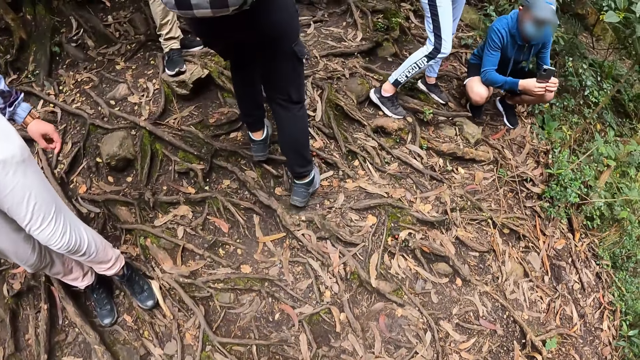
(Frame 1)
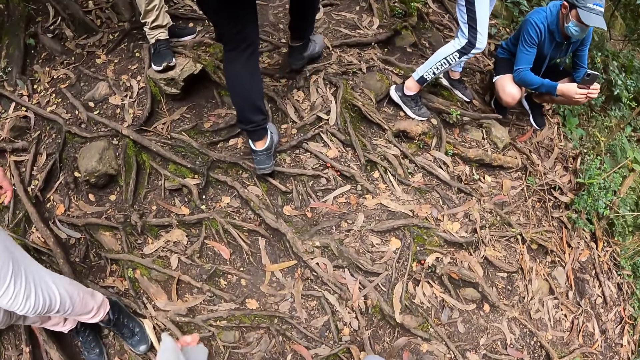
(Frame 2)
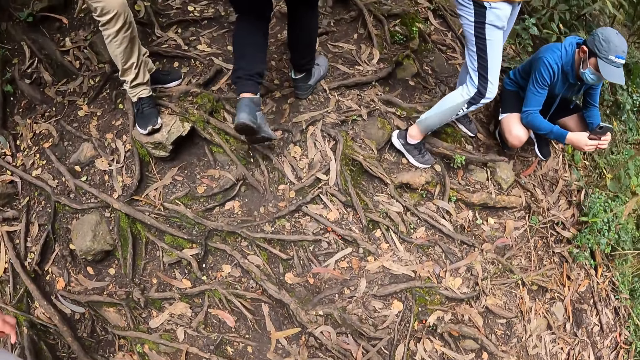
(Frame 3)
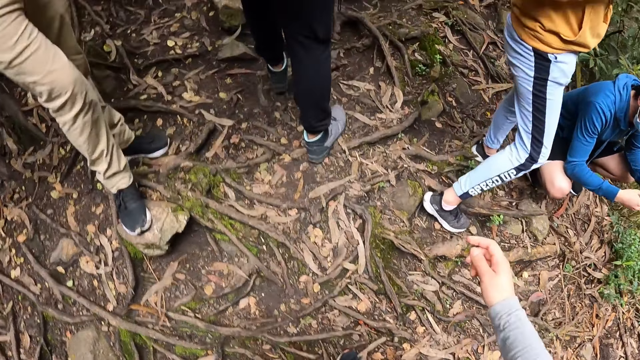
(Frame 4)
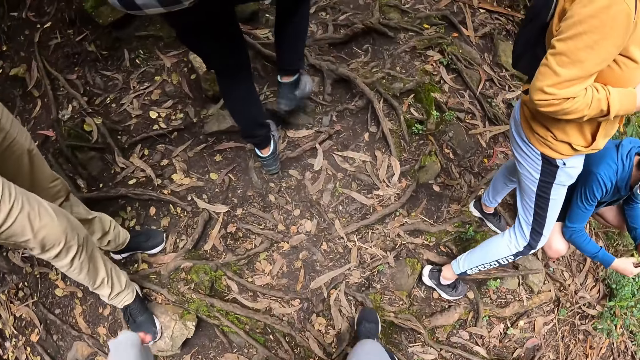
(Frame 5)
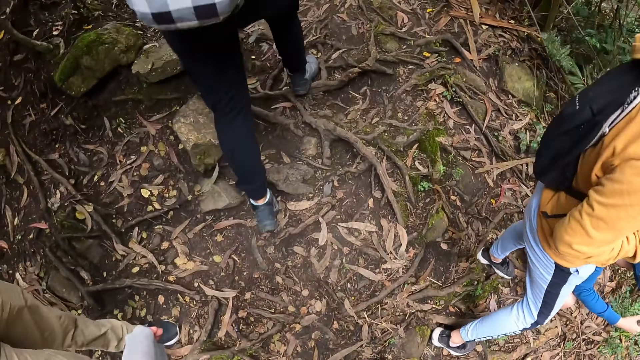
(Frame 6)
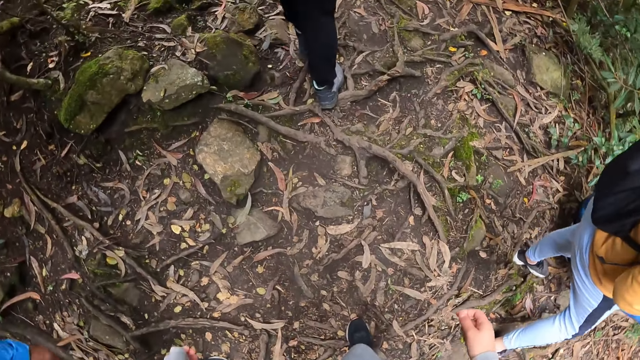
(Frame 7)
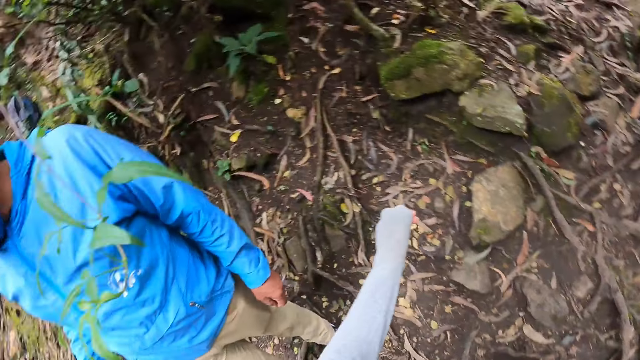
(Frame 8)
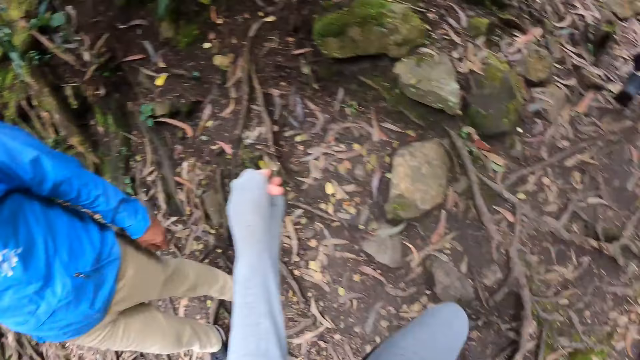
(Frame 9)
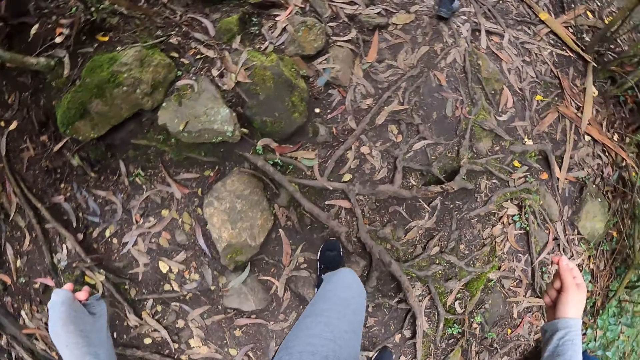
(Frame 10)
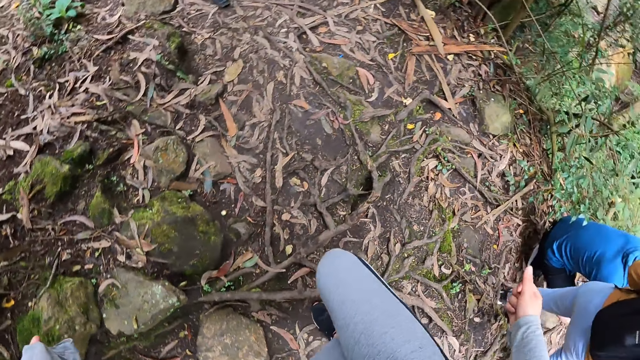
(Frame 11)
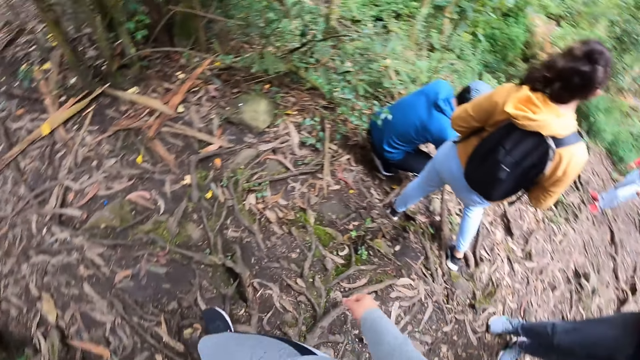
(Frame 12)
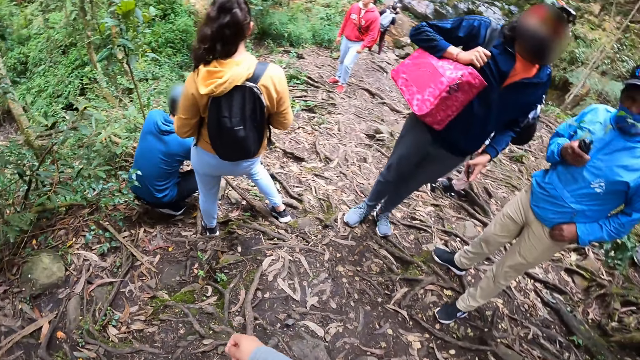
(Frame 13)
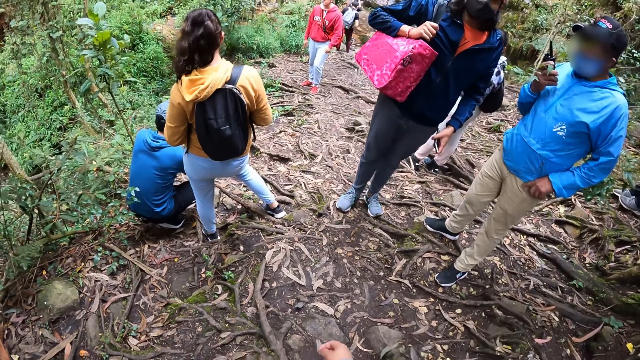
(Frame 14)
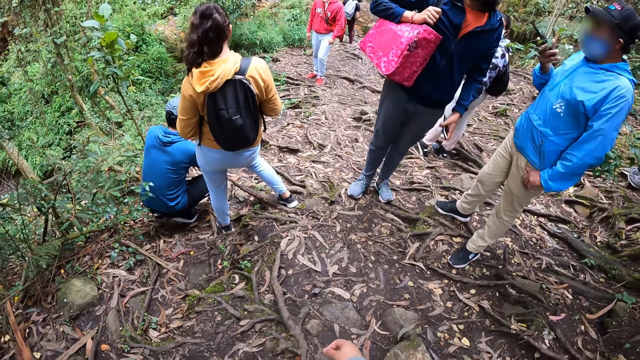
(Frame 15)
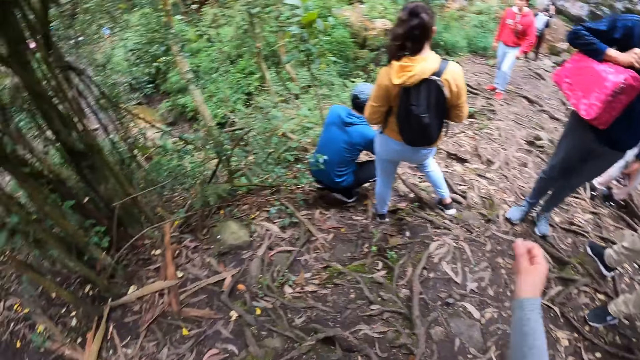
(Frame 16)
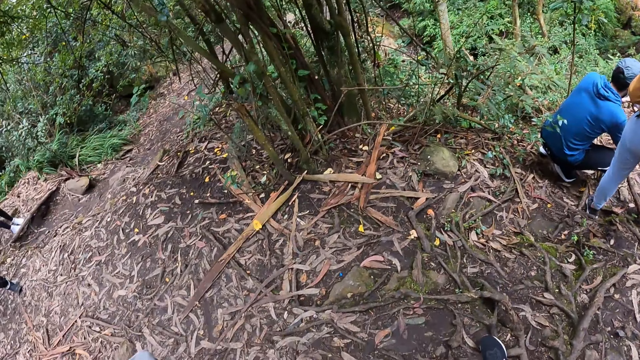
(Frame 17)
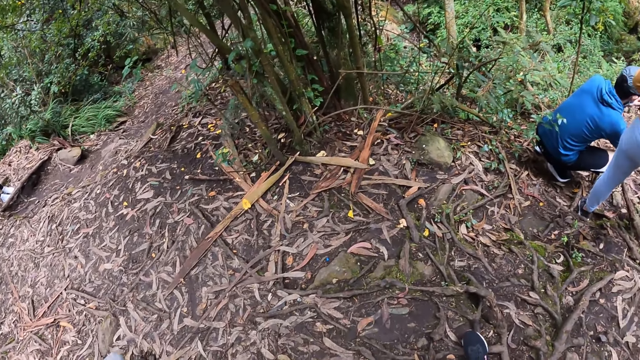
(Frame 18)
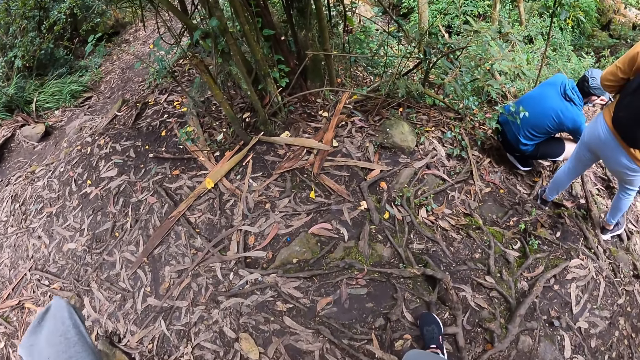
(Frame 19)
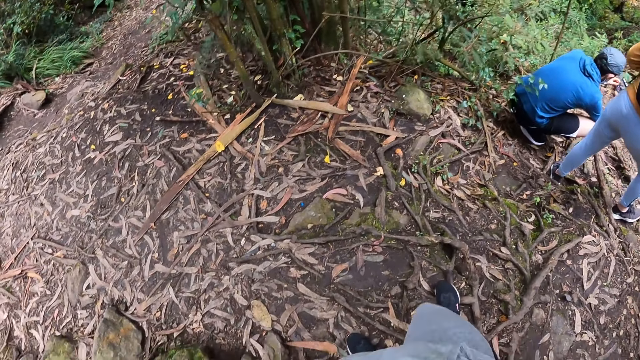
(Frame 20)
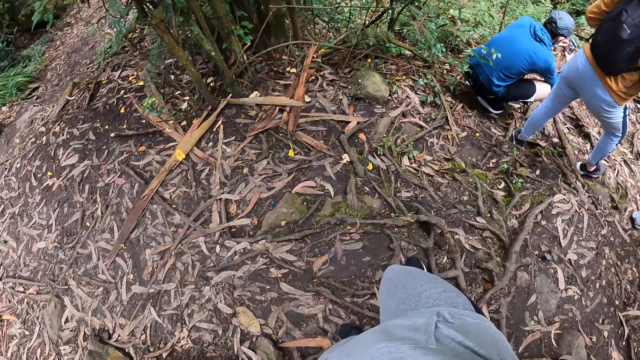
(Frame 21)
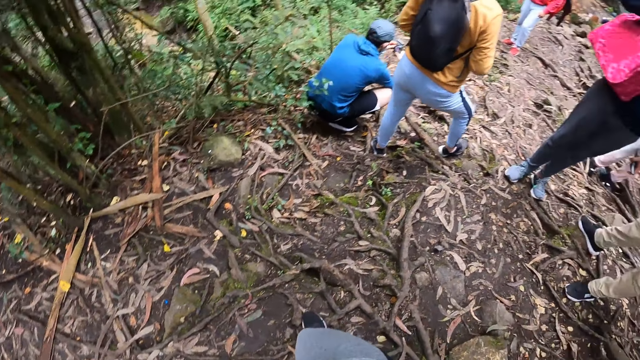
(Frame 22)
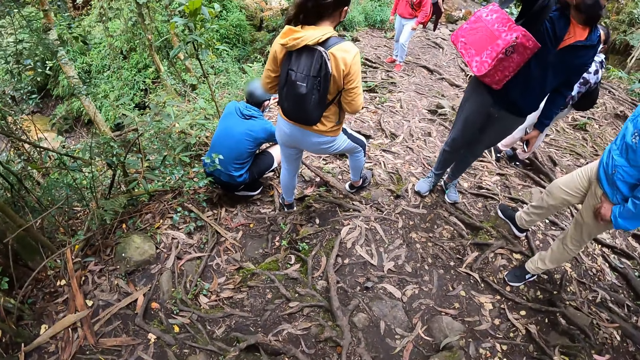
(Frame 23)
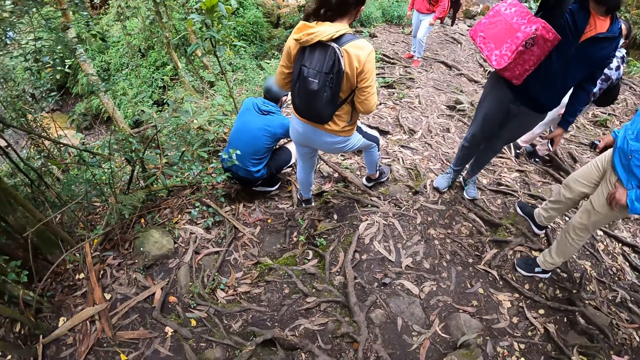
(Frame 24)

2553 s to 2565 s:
A man swings a walkie-talkie in his right hand in the air.

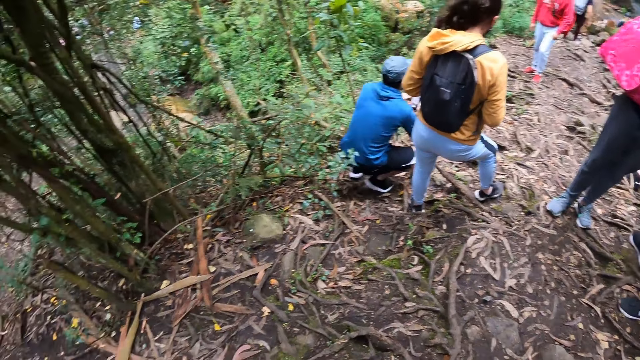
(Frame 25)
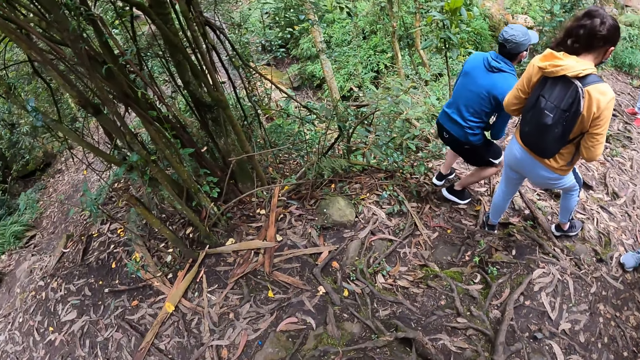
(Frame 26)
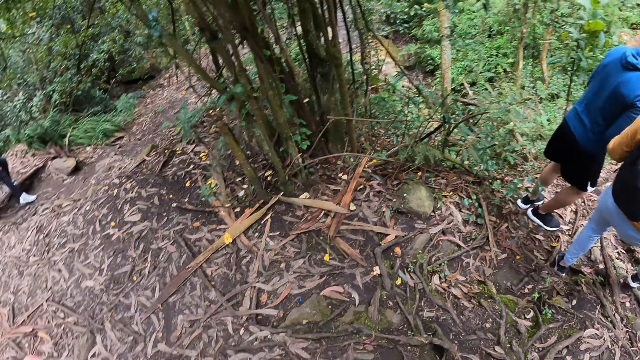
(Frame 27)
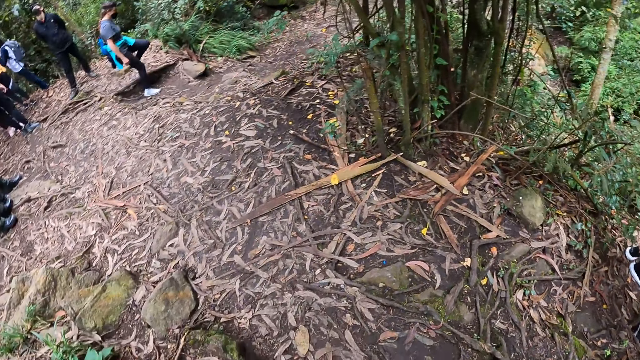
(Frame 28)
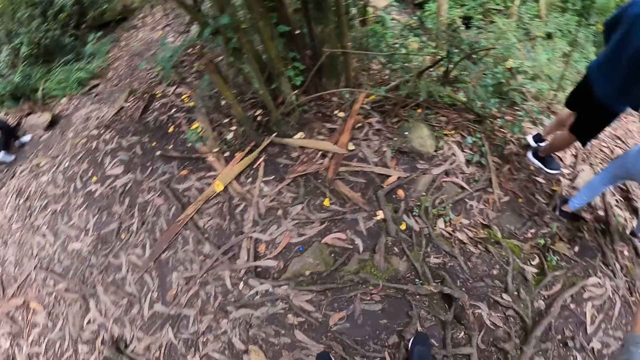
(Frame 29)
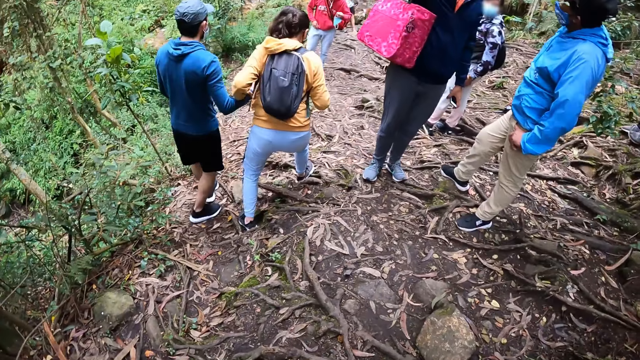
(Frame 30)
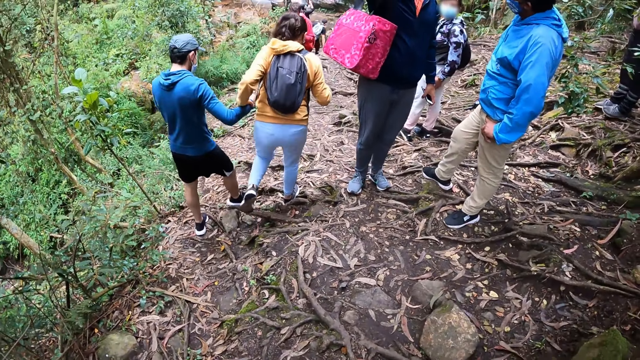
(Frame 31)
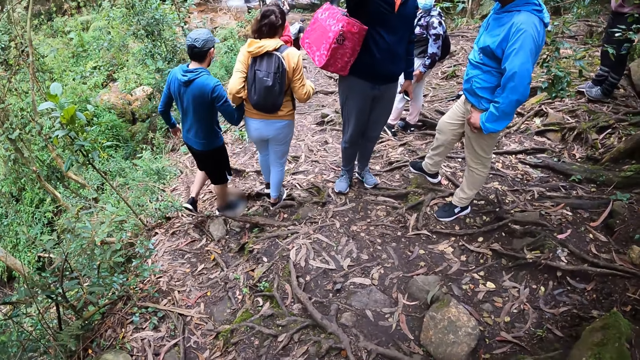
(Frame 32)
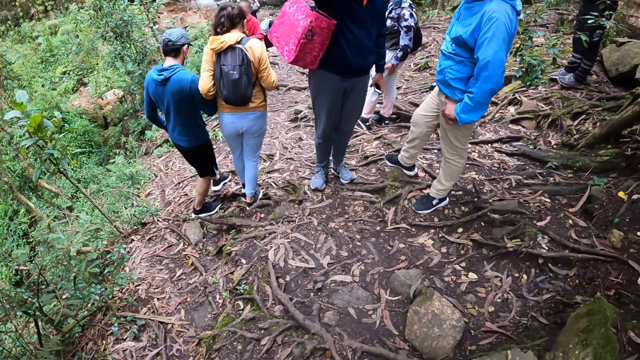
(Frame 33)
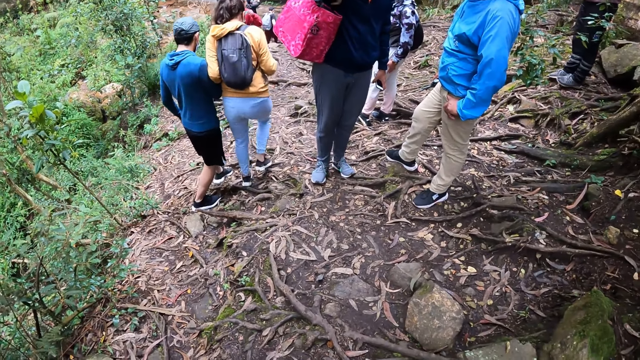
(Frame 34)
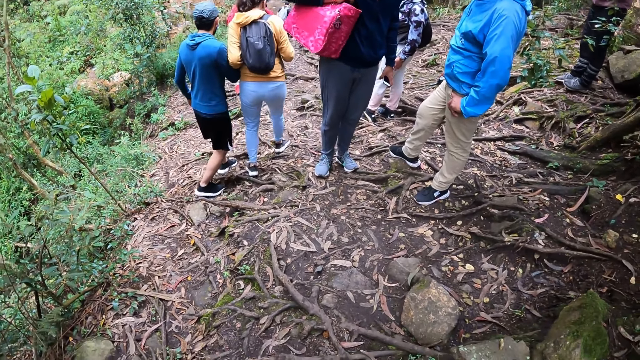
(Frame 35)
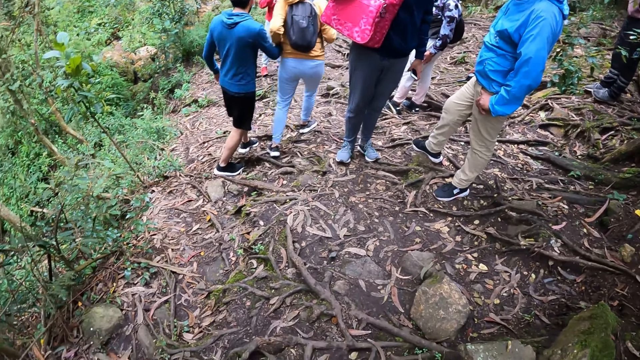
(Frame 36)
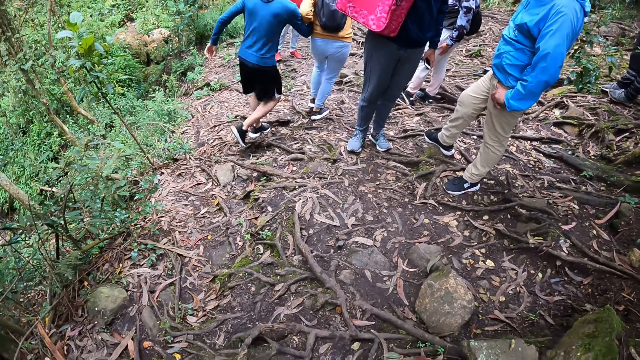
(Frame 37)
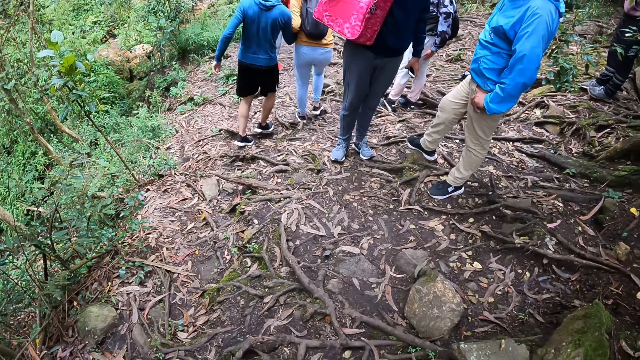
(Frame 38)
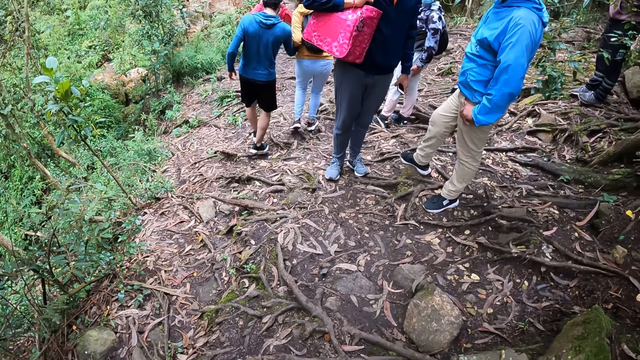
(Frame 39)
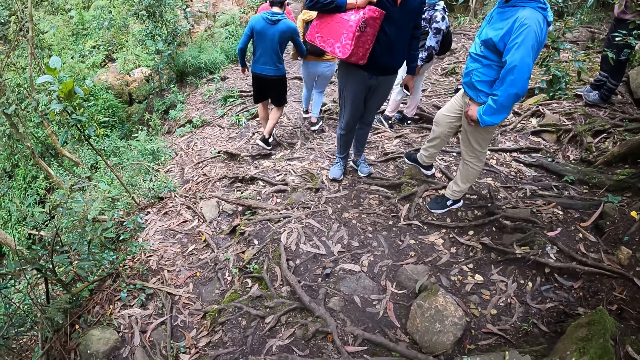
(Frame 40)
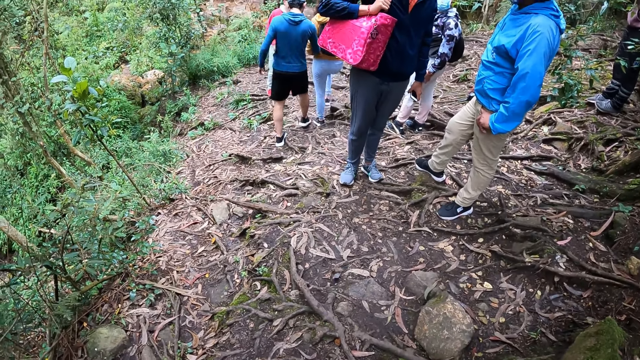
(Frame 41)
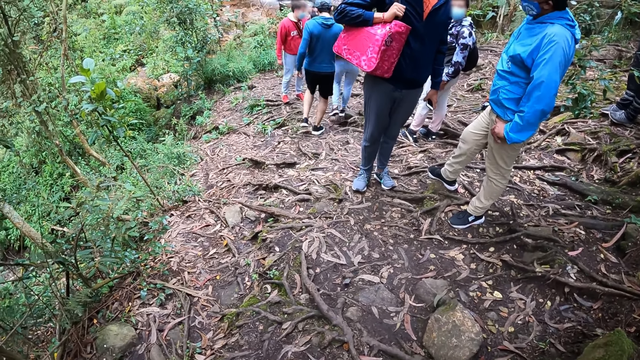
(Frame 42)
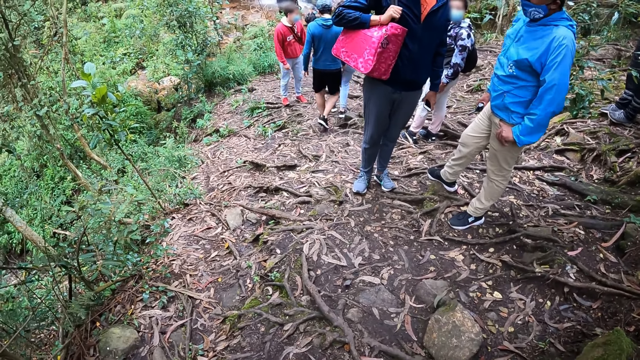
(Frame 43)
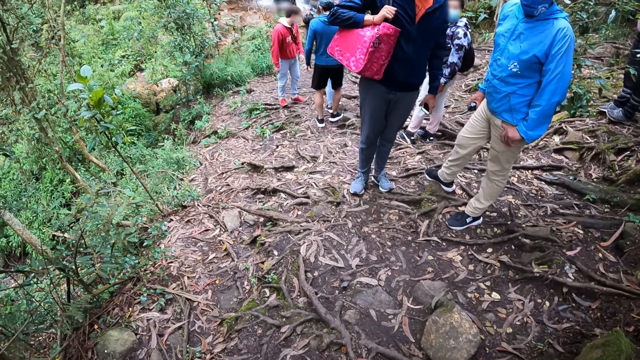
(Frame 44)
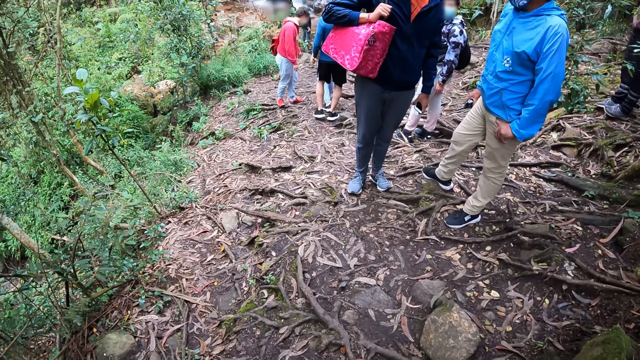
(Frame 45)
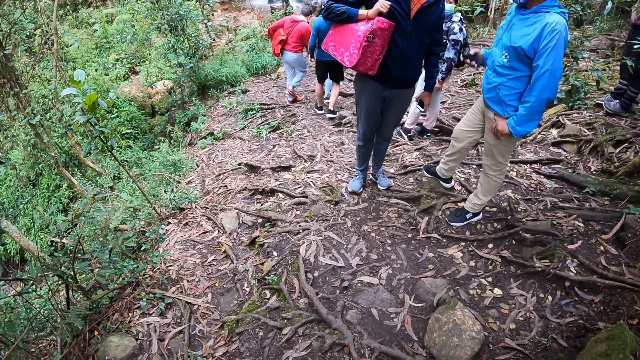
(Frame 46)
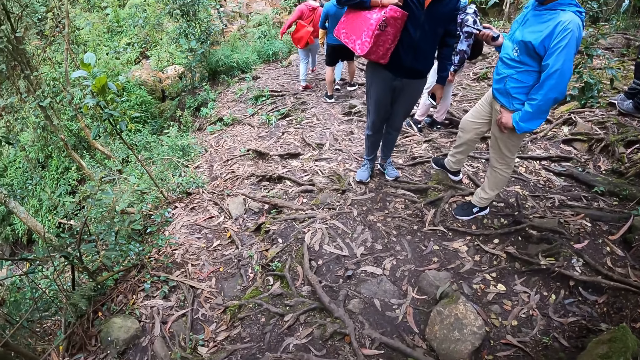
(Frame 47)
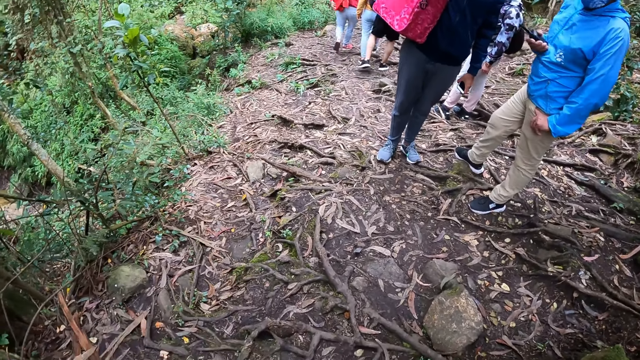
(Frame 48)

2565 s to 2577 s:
The camera wearer looks around. The man holds up the walkie-talkie in his right hand.
